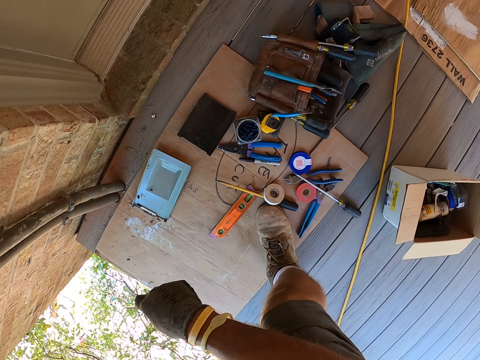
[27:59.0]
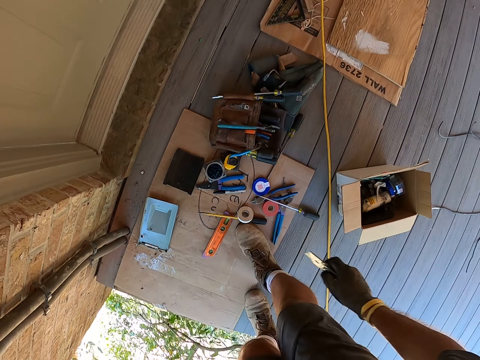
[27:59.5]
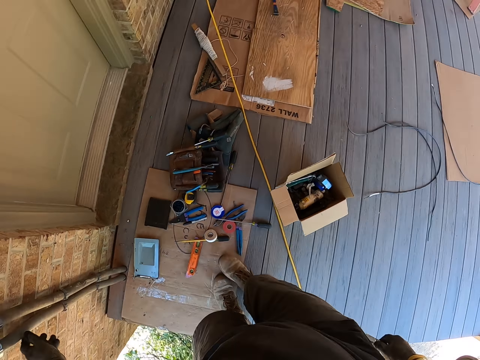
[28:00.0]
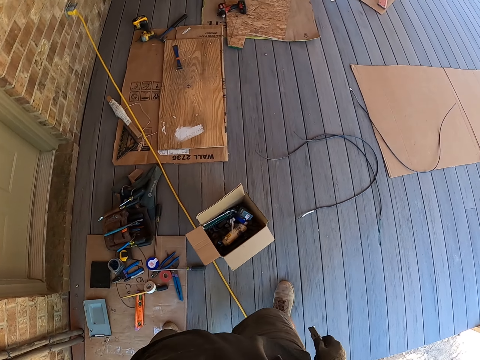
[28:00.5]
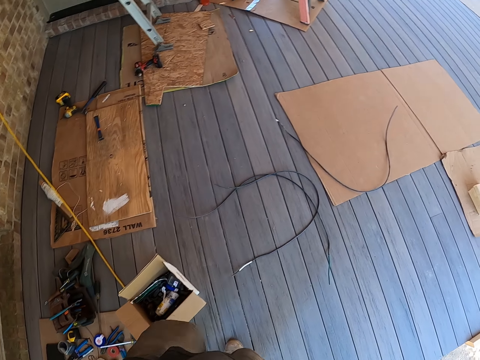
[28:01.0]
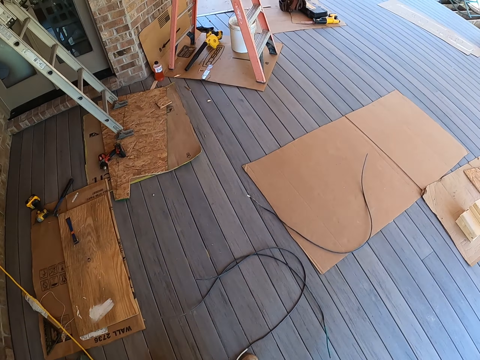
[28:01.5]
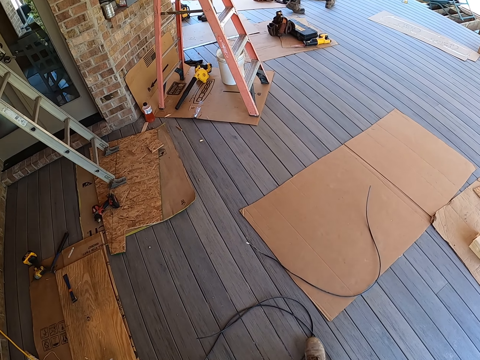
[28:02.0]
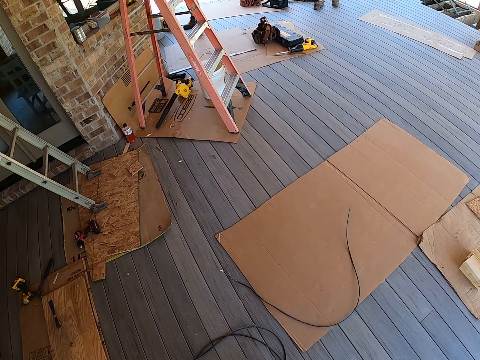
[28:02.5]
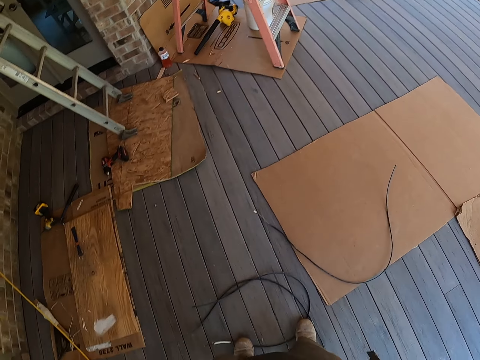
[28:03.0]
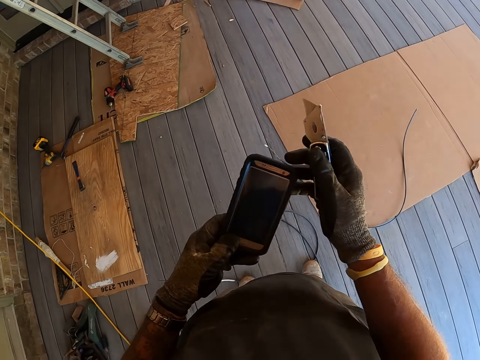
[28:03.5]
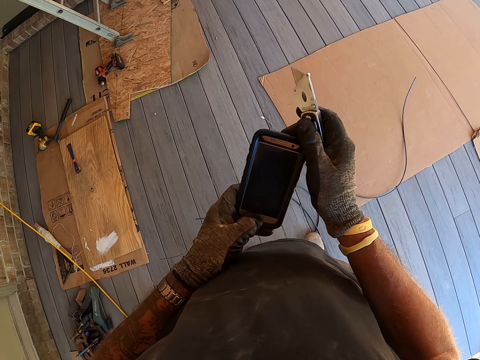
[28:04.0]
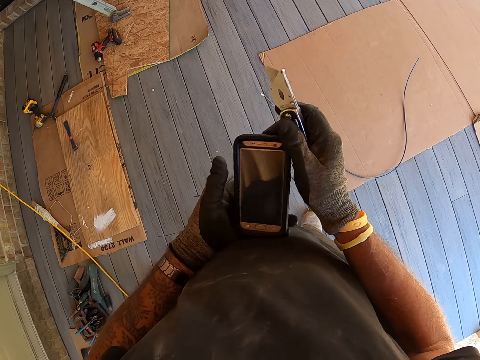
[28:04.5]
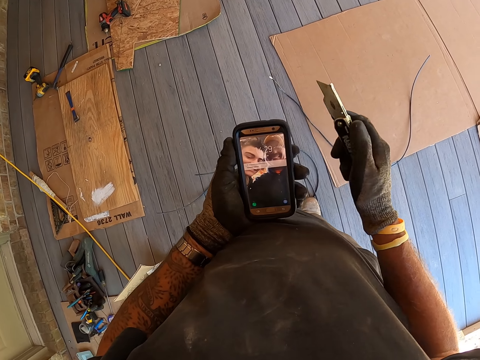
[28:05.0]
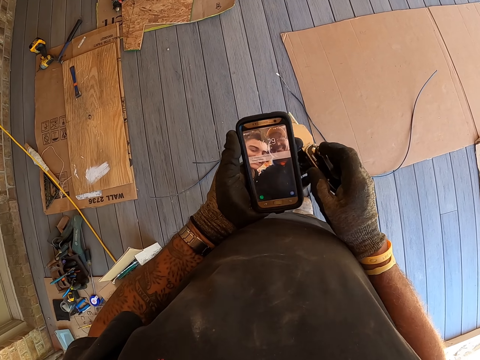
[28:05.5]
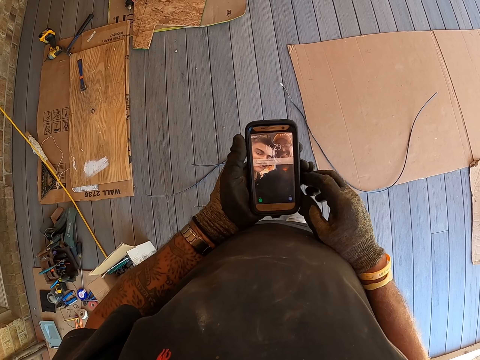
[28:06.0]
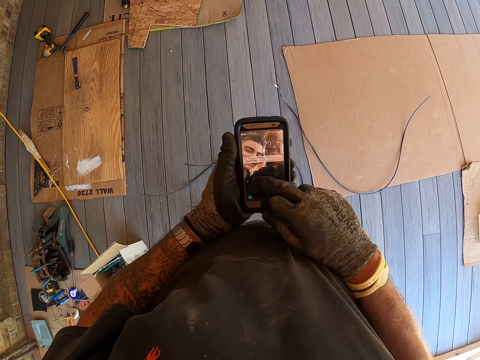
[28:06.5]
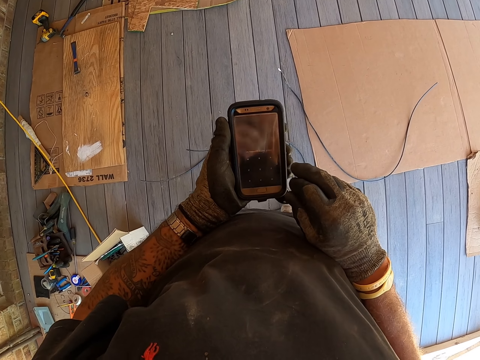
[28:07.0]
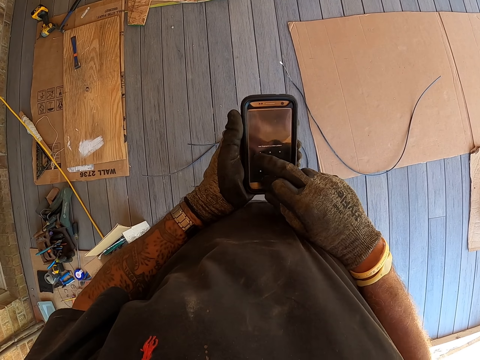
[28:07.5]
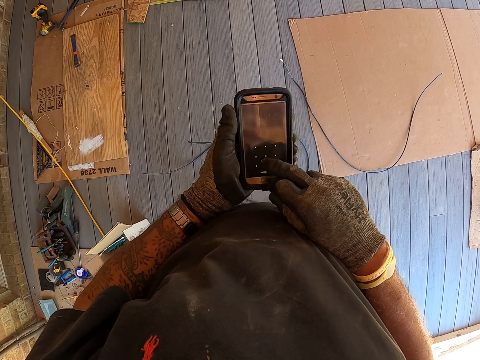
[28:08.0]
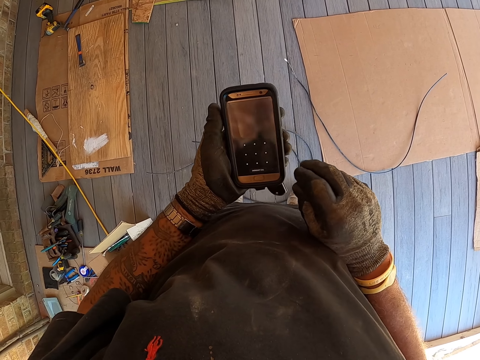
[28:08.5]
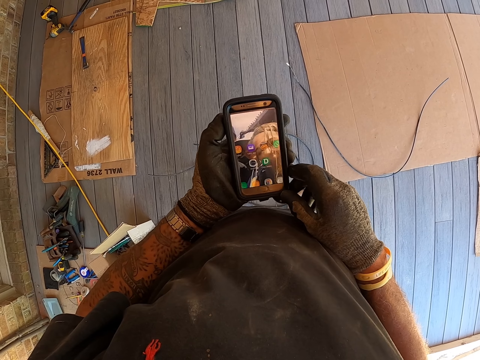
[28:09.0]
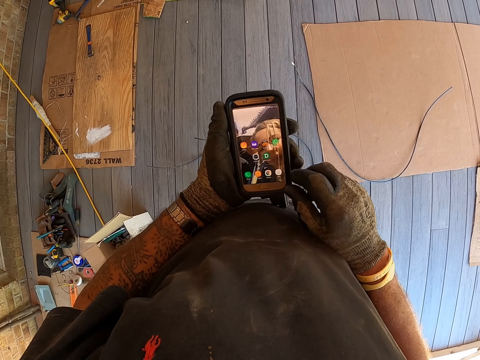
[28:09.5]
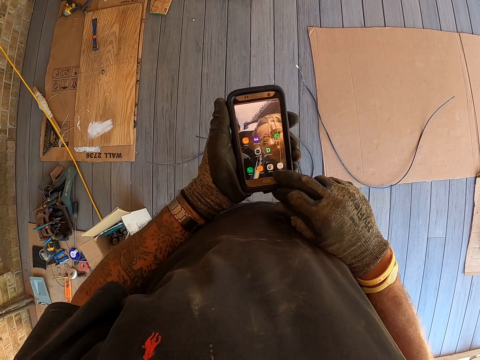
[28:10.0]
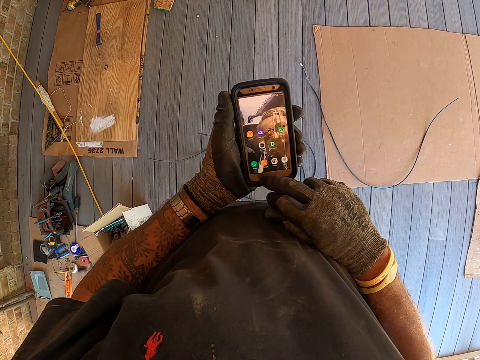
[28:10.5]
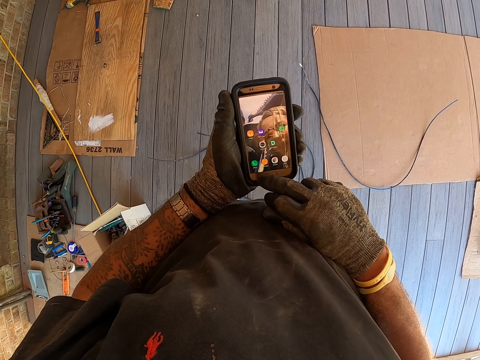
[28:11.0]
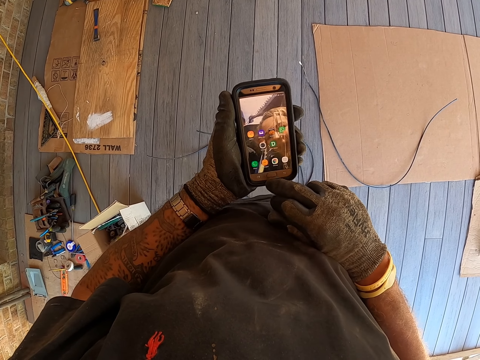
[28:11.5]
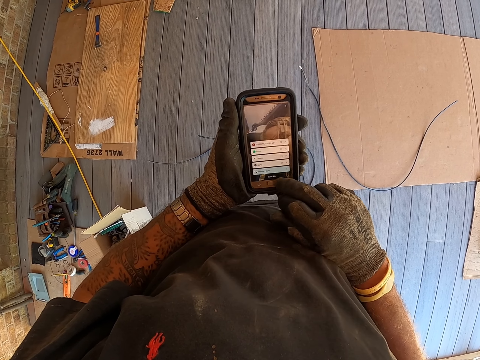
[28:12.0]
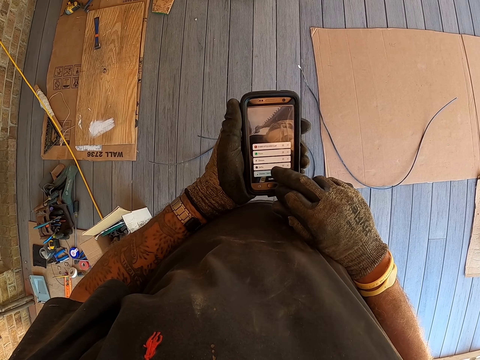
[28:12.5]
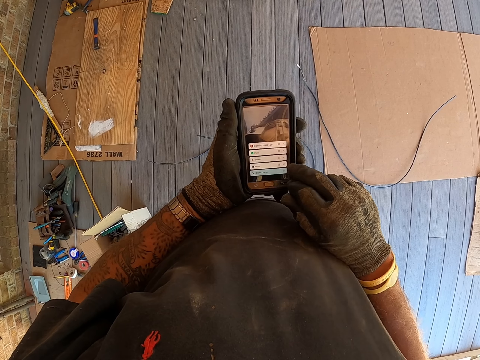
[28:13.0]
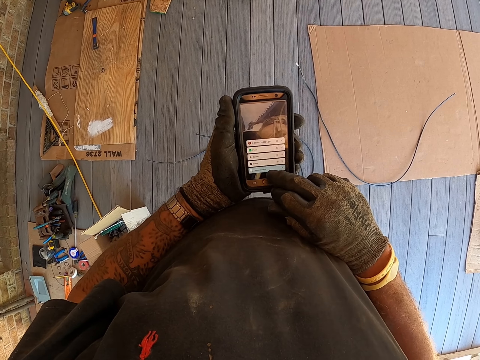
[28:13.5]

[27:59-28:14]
The camera wearer walks in the electrical house. They operate a mobile phone. They check the phone. They pick up a stationery knife with the other hand. They operate the mobile phone. They scroll the phone.

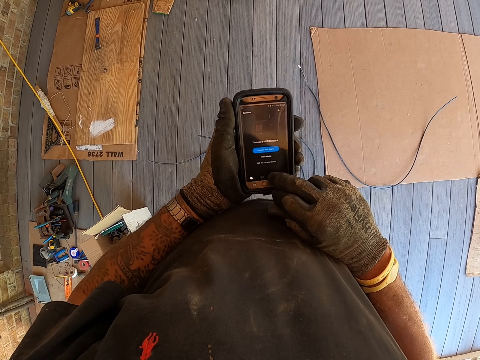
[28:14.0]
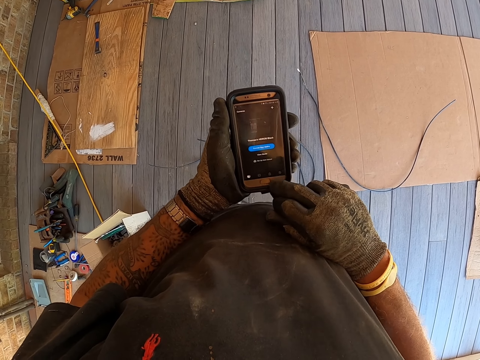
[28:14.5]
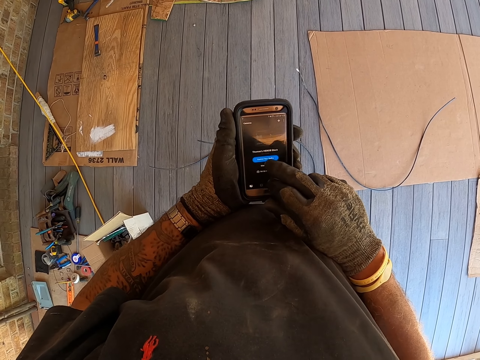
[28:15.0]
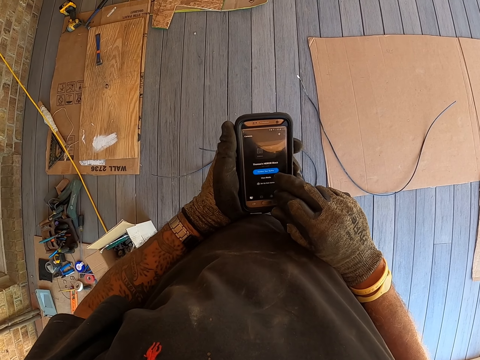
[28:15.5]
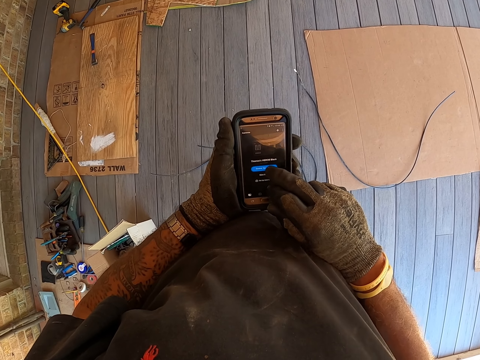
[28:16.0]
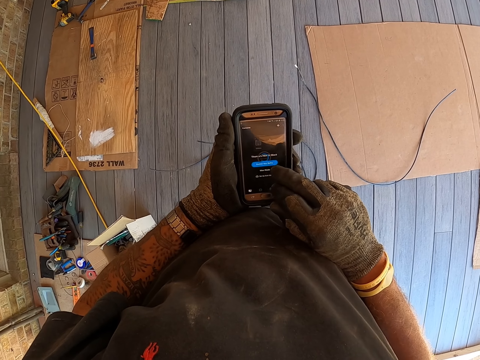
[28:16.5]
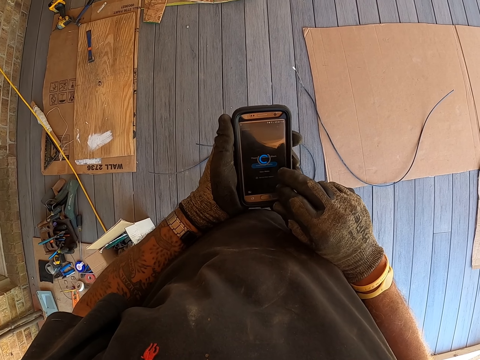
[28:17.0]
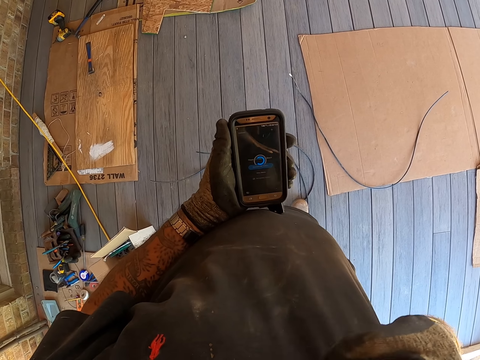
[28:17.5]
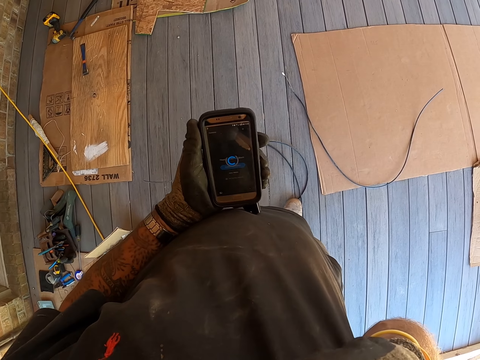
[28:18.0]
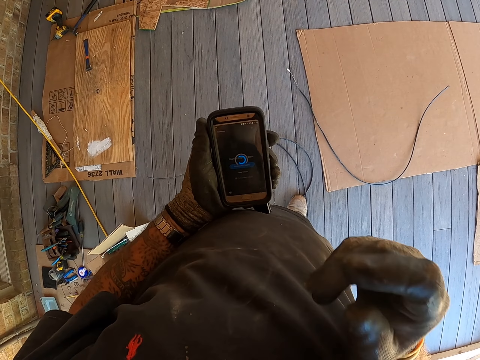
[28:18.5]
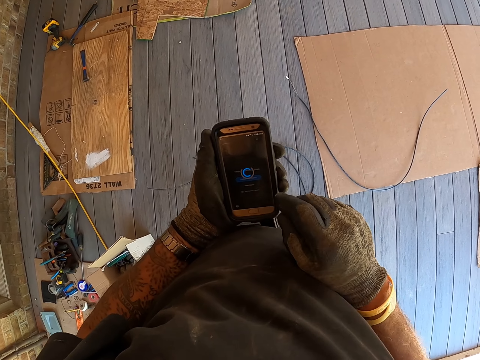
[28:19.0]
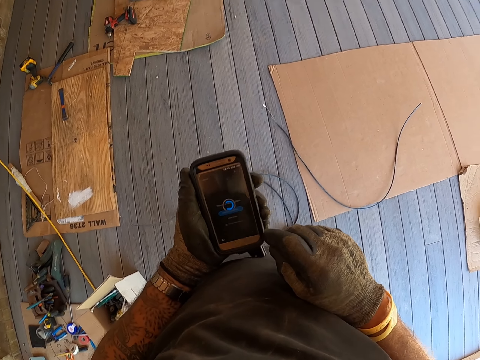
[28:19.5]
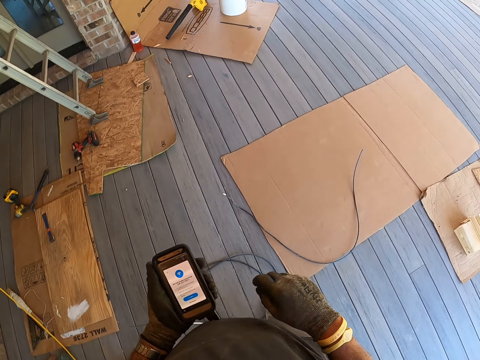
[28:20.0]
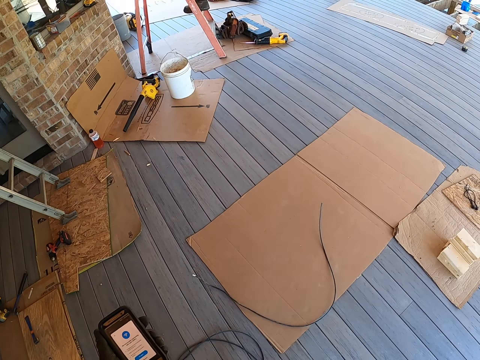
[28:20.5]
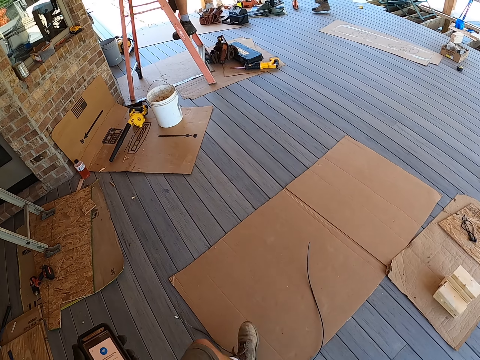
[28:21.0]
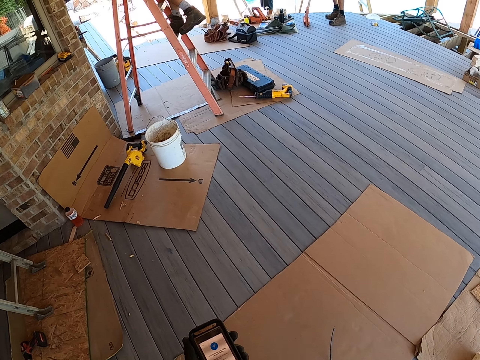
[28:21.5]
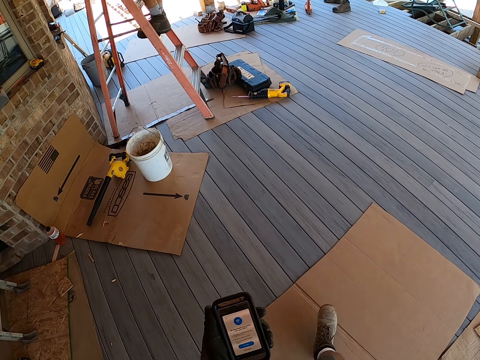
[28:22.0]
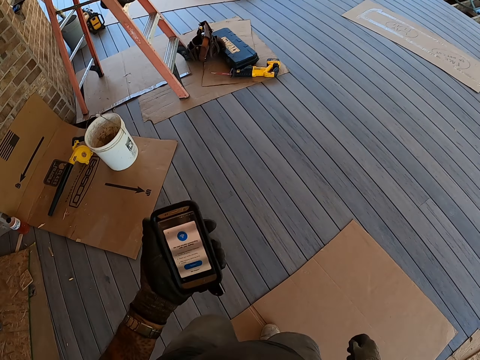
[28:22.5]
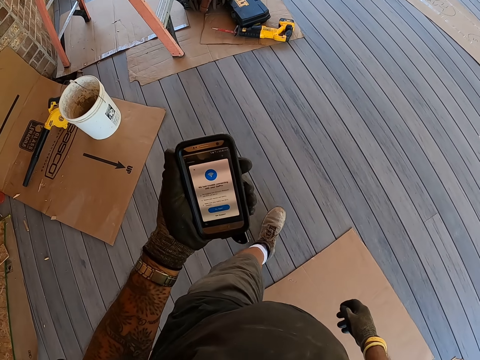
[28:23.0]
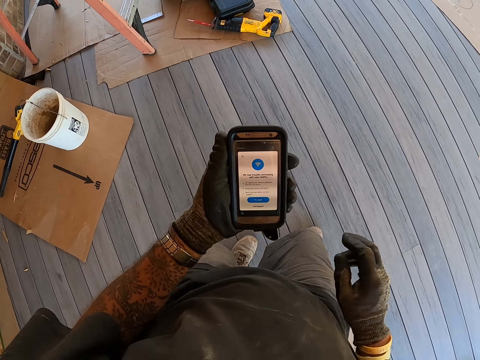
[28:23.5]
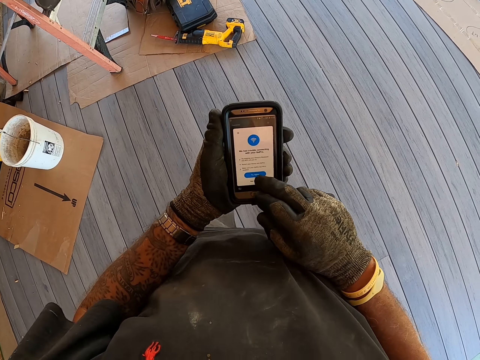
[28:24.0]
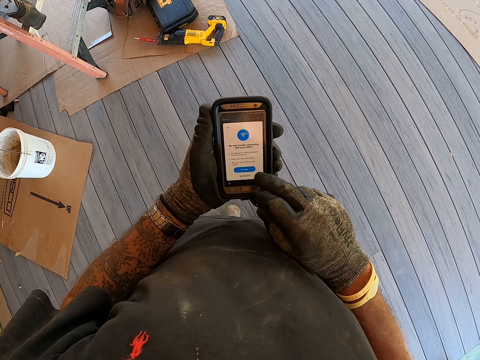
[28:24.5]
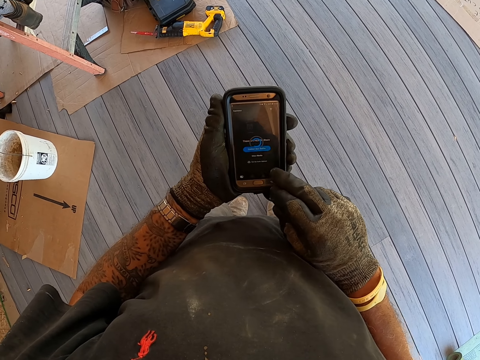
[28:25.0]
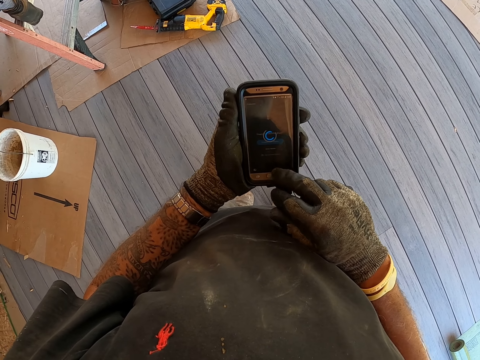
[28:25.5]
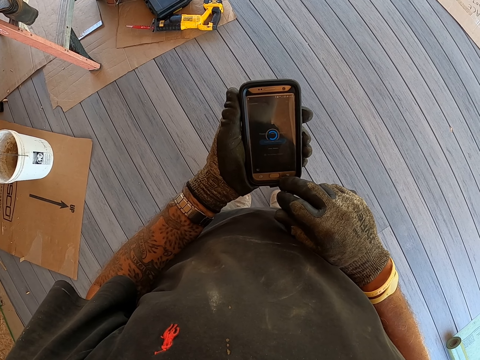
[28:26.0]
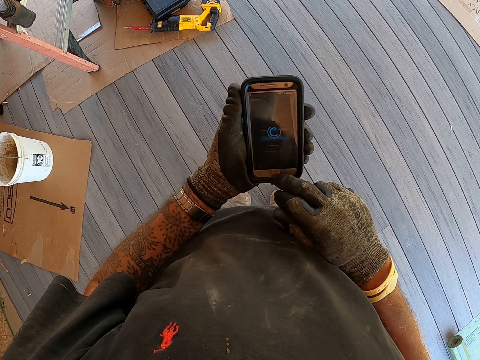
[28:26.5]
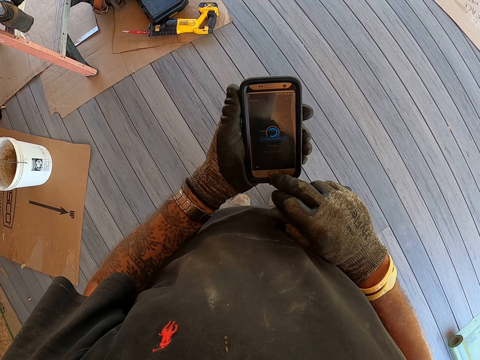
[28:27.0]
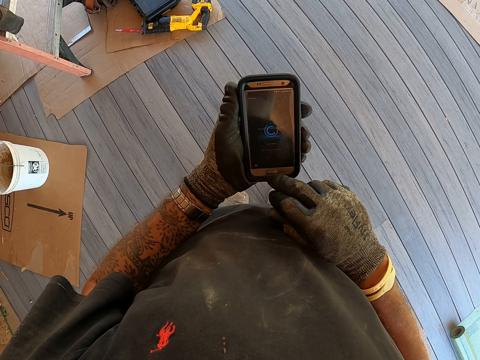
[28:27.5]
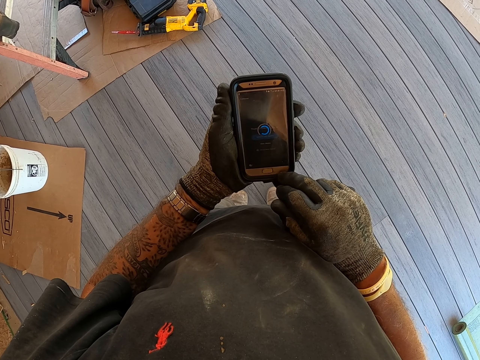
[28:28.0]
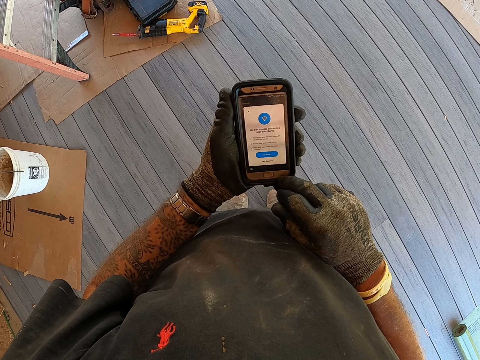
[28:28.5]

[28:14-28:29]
The camera wearer scratches himself. He looks around. He walks inside the electrical house. He operates a mobile phone. He taps the phone. He looks at the mobile phone.
